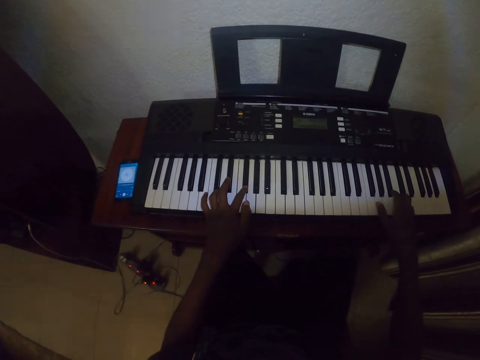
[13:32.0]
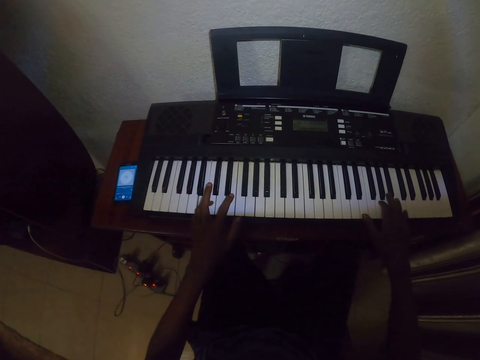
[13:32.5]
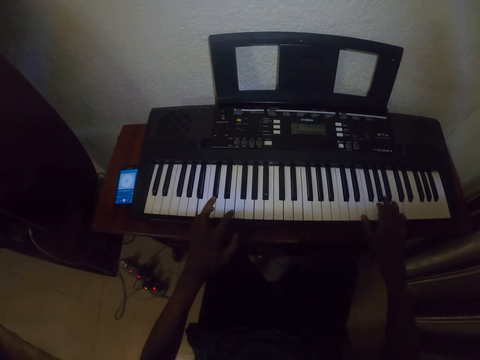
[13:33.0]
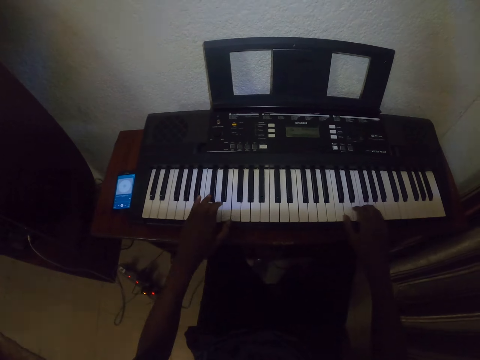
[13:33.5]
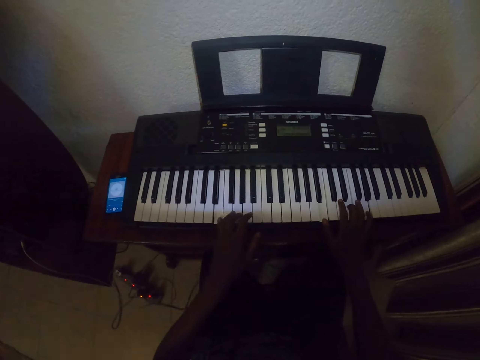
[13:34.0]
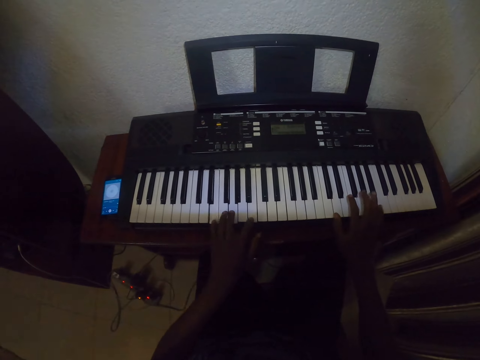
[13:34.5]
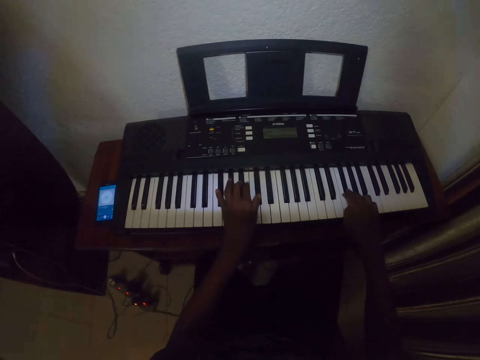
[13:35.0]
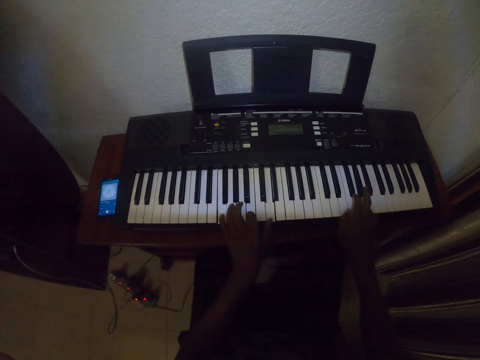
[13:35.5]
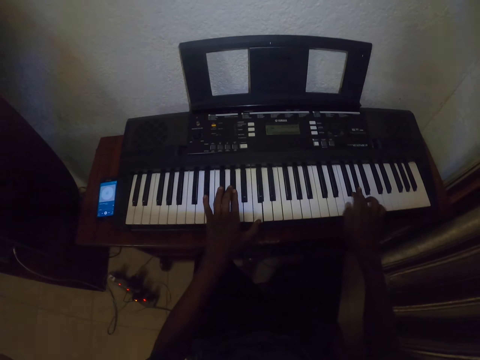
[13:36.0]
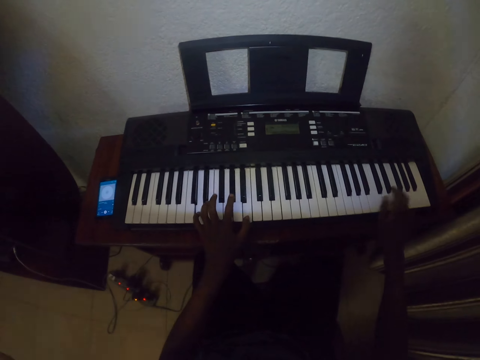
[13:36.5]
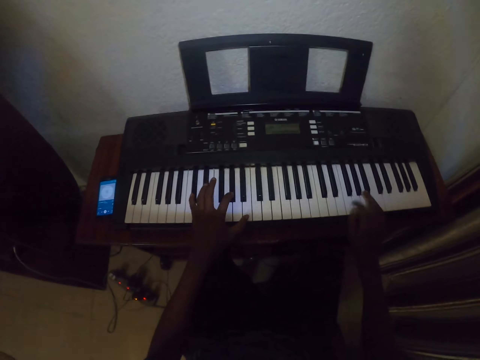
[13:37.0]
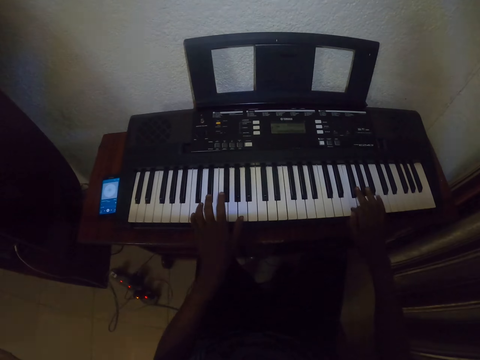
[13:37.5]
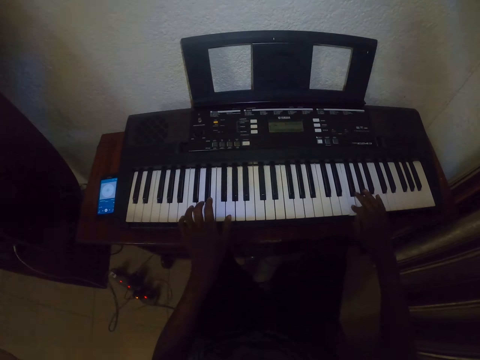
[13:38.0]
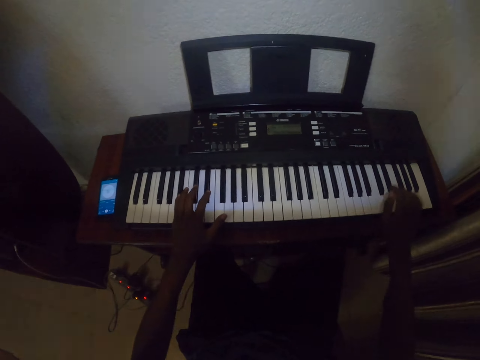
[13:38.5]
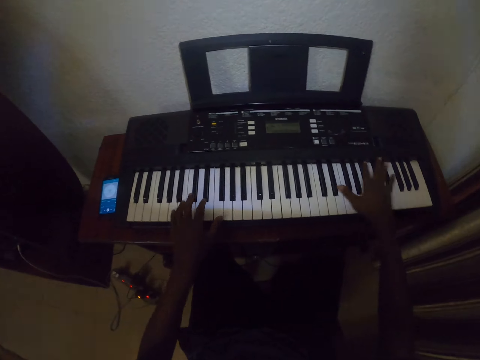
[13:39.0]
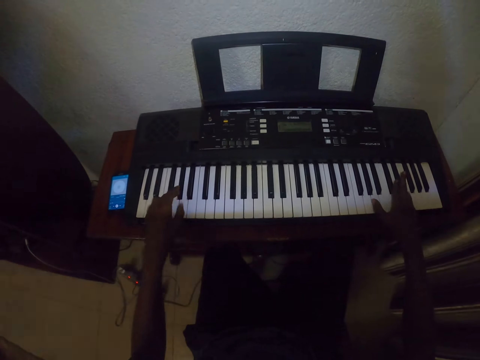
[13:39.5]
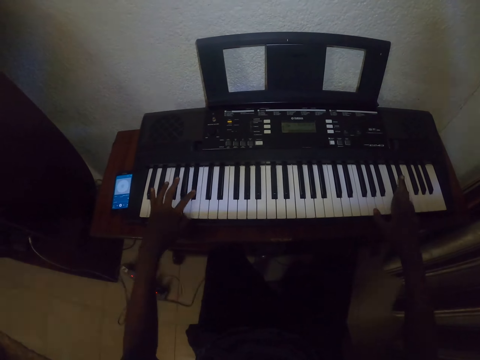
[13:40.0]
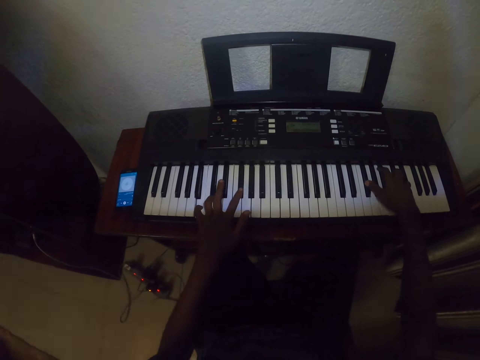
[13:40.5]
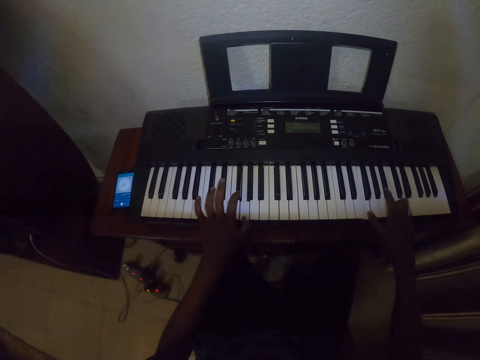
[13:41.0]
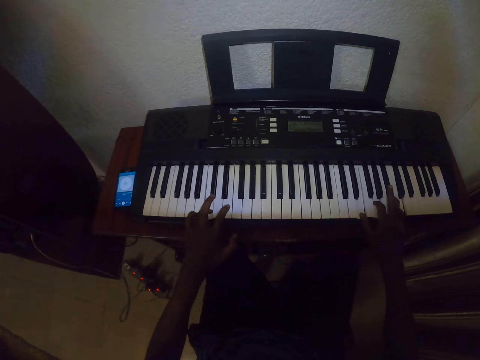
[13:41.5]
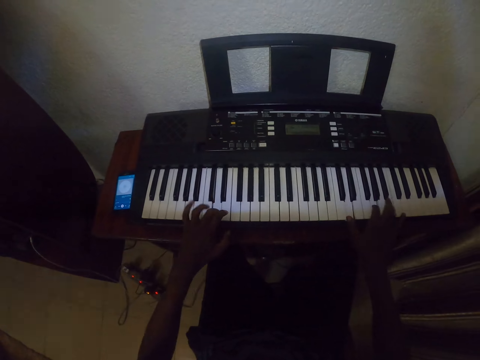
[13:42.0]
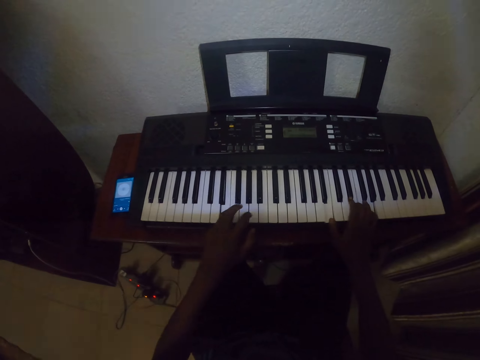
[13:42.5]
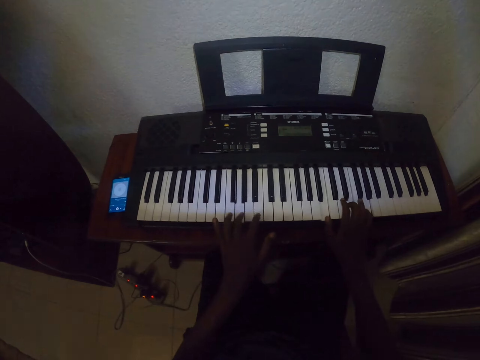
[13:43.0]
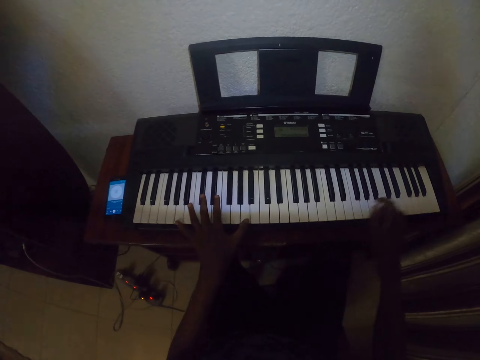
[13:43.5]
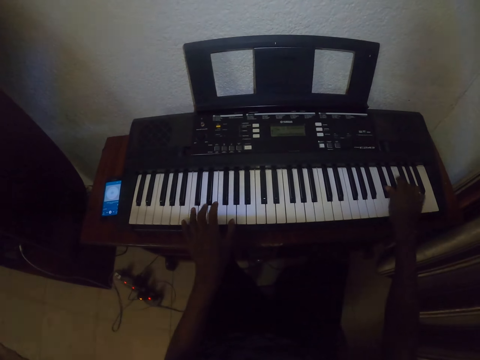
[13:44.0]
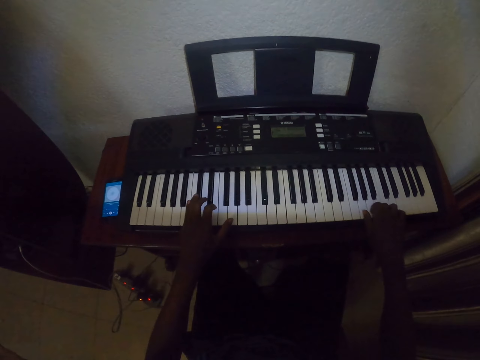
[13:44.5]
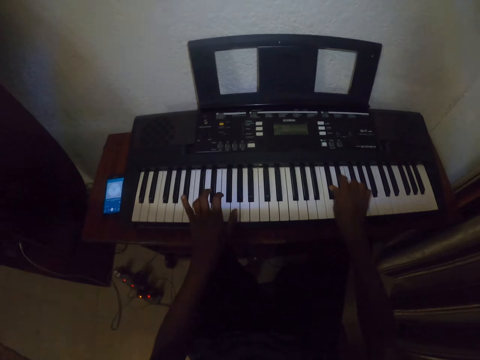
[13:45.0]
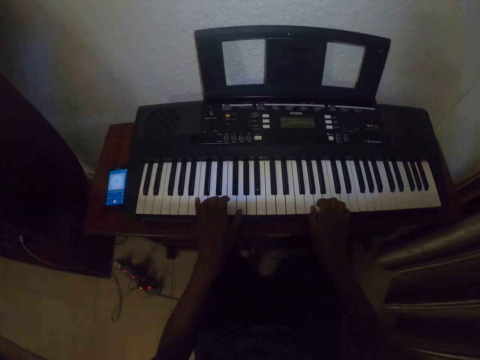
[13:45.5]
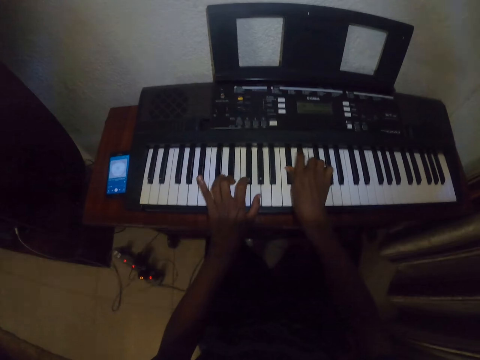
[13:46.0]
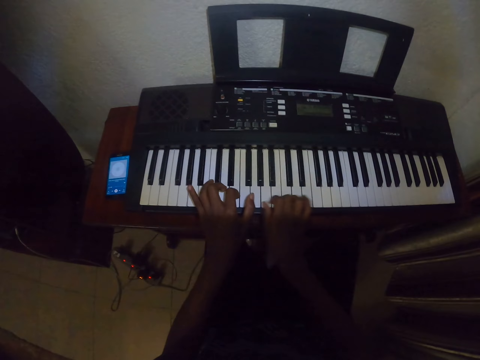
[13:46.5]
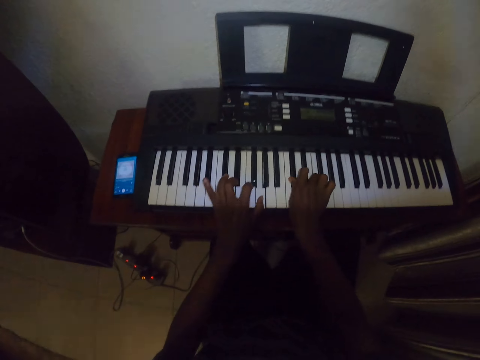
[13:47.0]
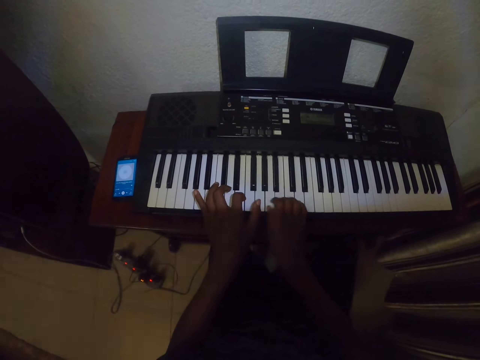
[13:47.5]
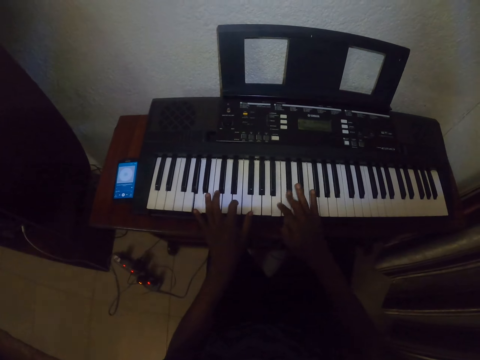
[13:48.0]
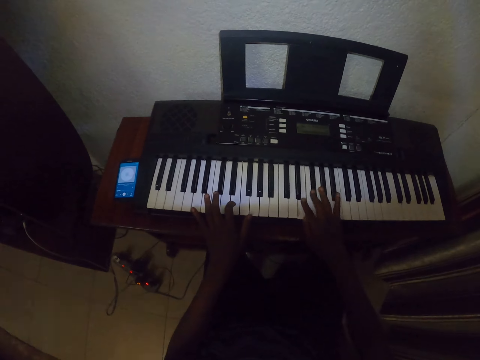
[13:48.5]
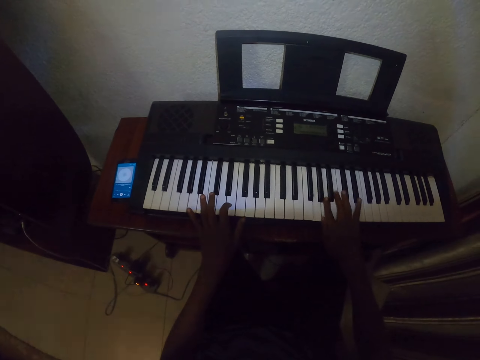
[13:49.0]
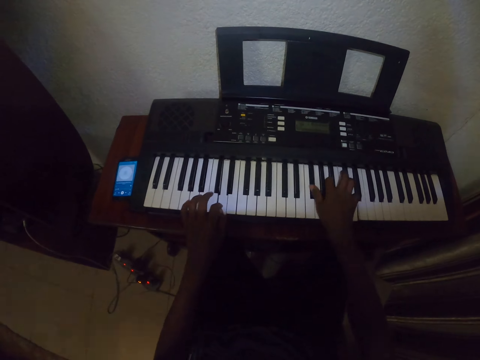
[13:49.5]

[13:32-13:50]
The camera wearer plays the piano with both hands. They play the piano with both hands repeatedly.

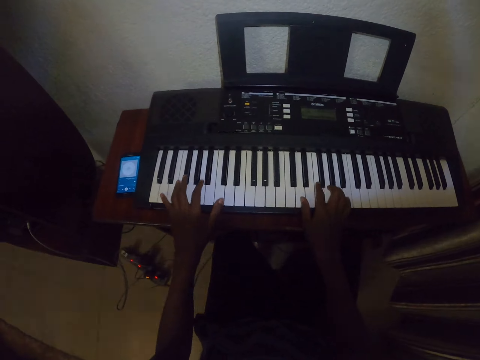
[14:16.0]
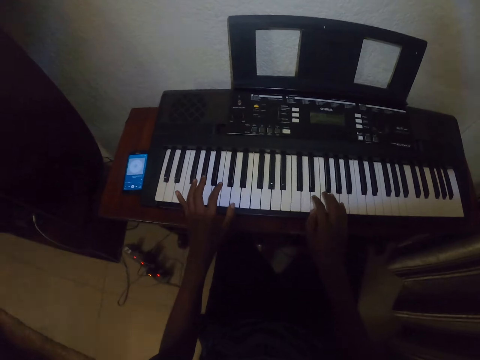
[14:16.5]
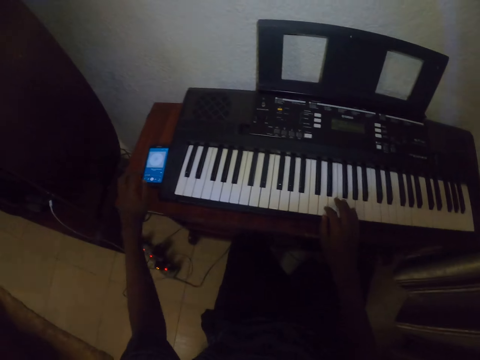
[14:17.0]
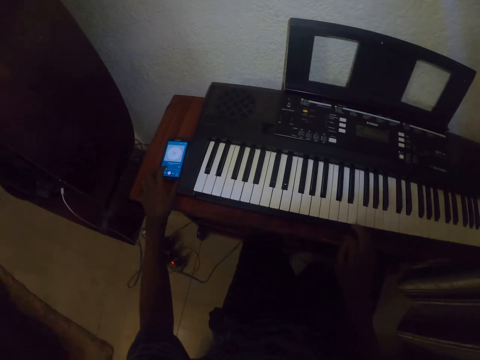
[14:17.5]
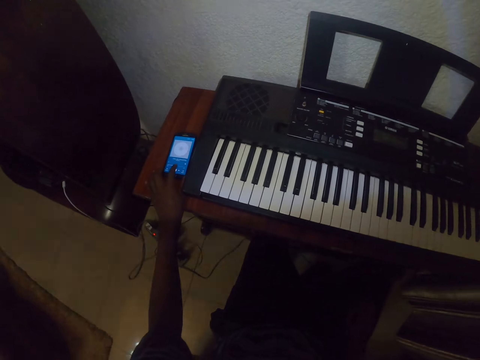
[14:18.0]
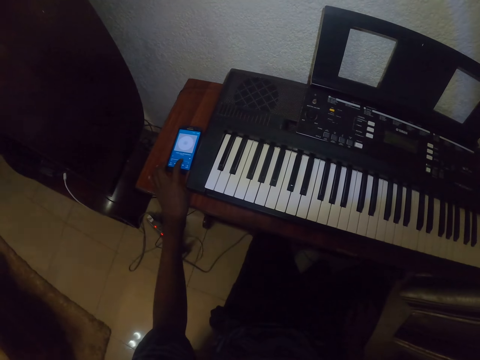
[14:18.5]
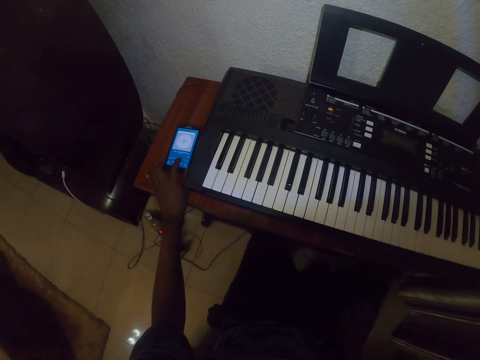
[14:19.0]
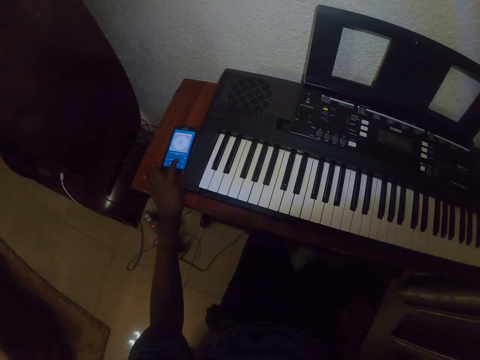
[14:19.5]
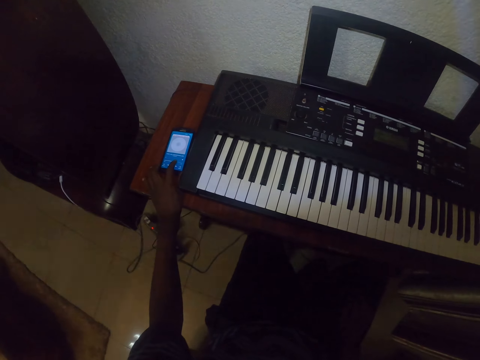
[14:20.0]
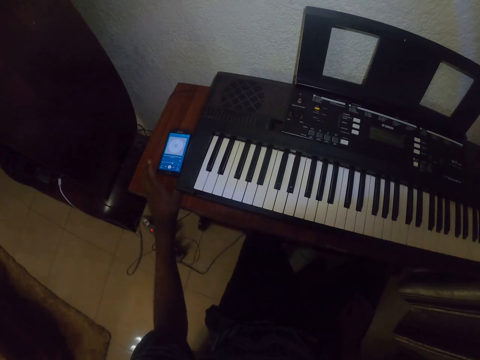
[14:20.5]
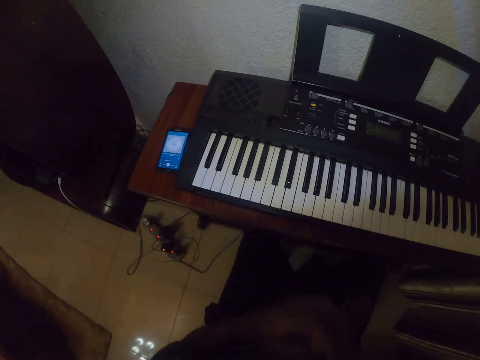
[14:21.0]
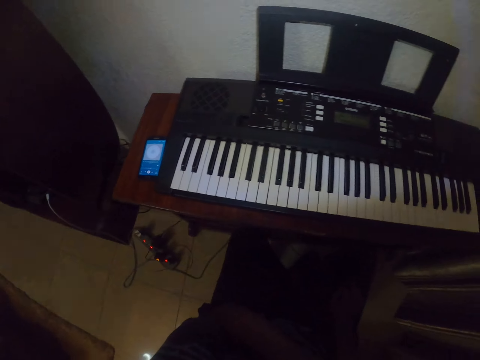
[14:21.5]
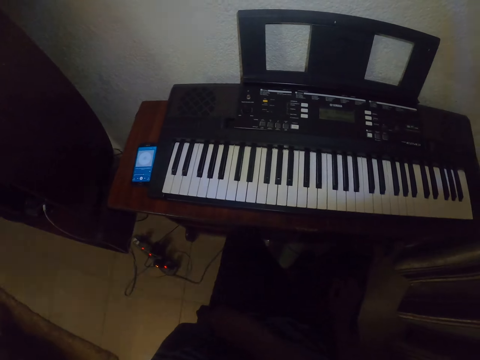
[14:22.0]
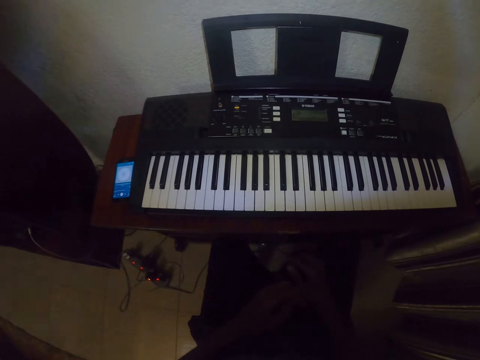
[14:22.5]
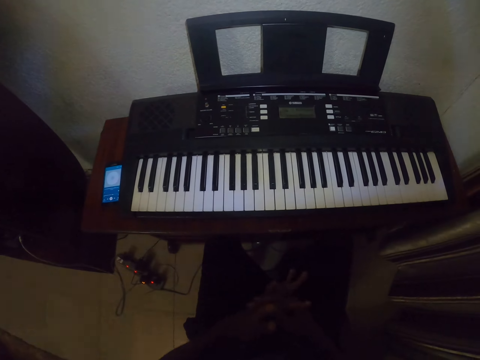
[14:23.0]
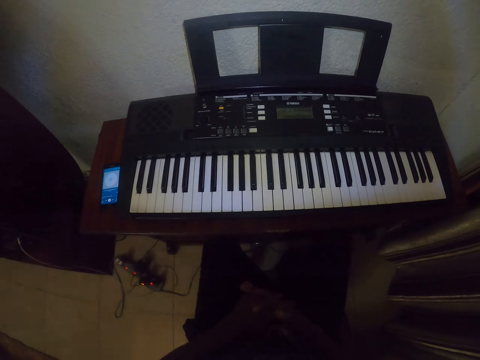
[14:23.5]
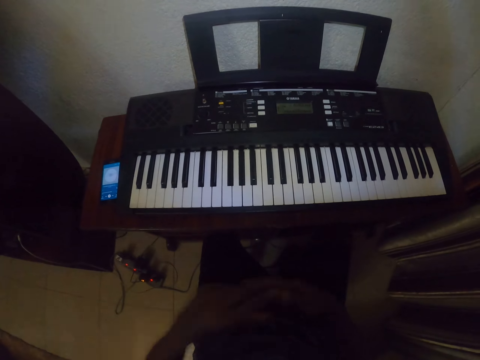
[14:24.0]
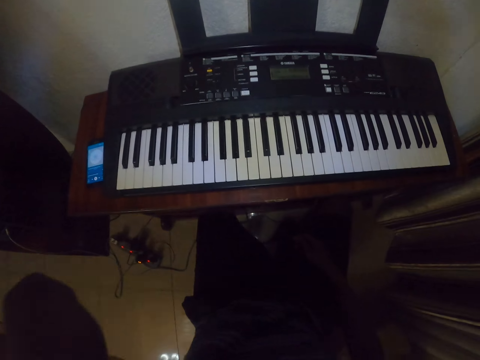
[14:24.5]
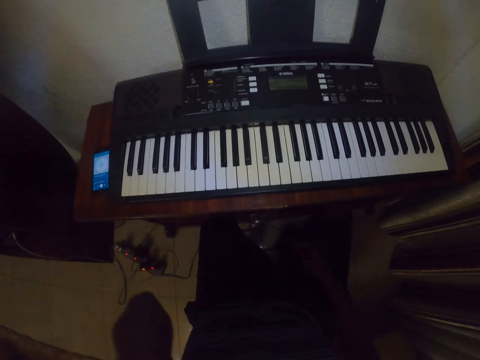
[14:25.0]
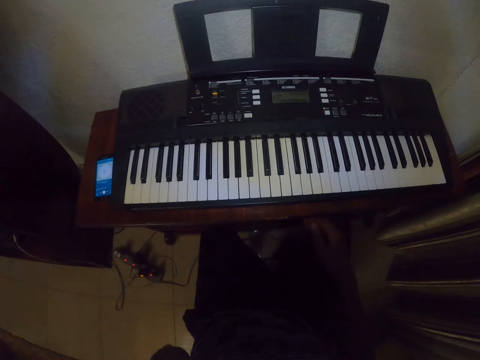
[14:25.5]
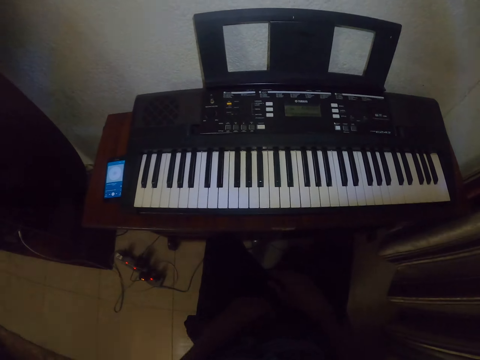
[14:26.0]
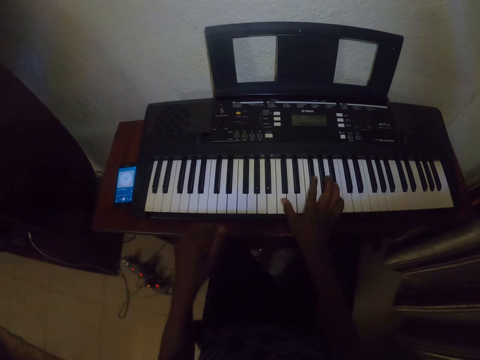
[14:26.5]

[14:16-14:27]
The camera wearer presses the phone on the table. He stretches his fingers.
